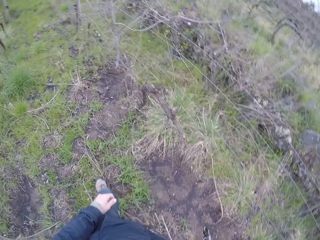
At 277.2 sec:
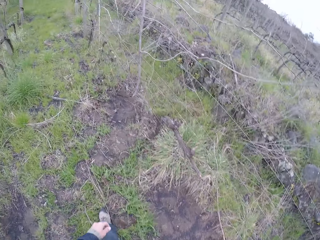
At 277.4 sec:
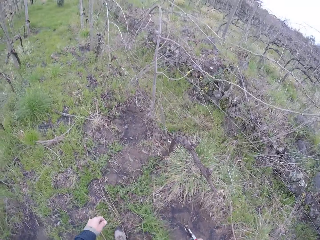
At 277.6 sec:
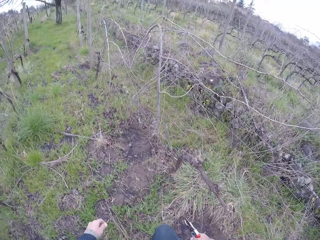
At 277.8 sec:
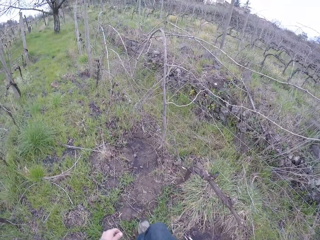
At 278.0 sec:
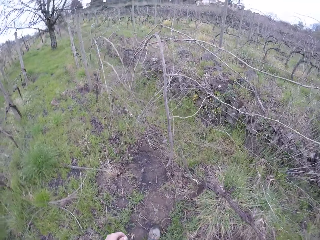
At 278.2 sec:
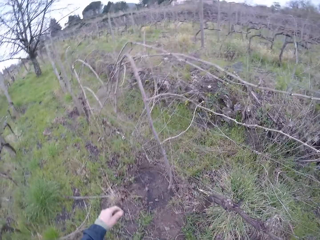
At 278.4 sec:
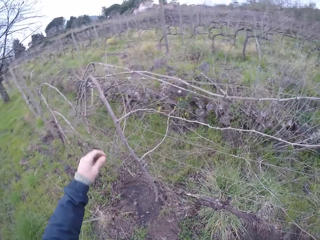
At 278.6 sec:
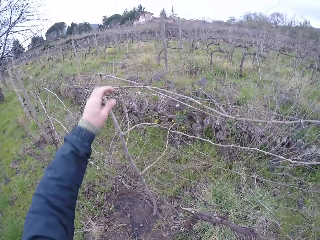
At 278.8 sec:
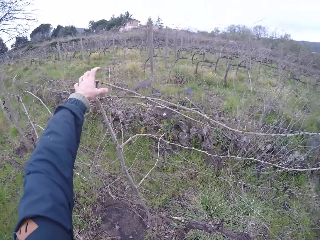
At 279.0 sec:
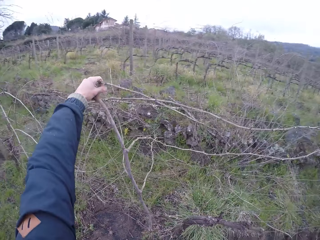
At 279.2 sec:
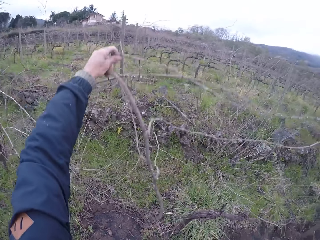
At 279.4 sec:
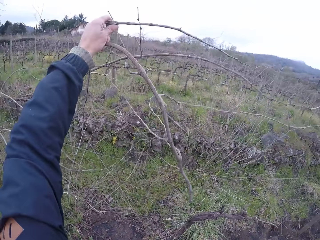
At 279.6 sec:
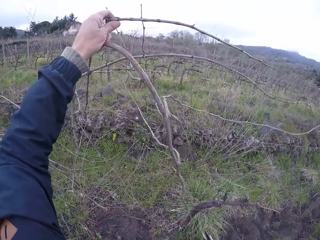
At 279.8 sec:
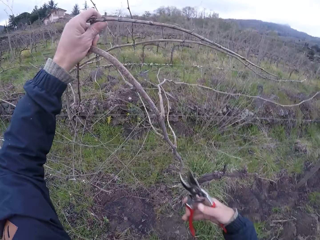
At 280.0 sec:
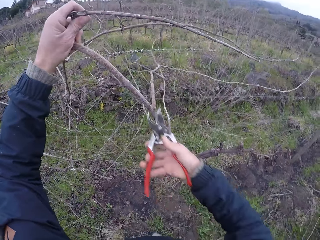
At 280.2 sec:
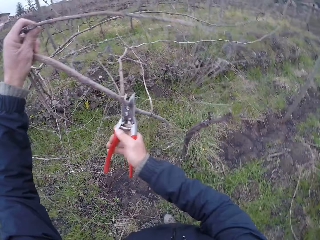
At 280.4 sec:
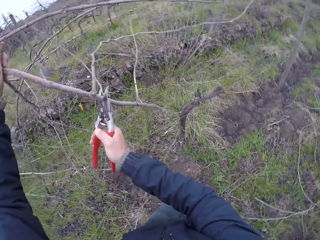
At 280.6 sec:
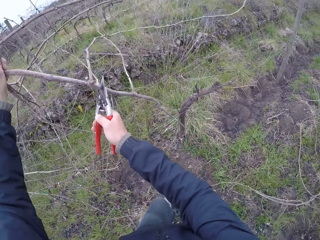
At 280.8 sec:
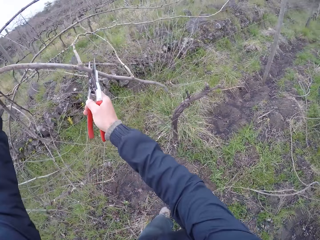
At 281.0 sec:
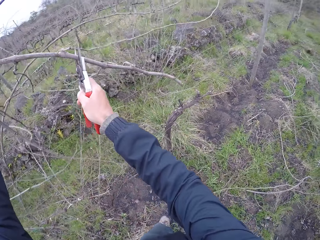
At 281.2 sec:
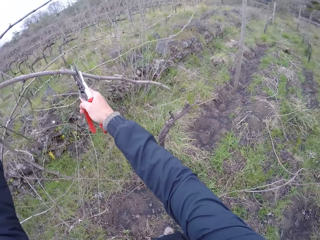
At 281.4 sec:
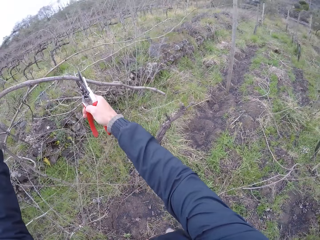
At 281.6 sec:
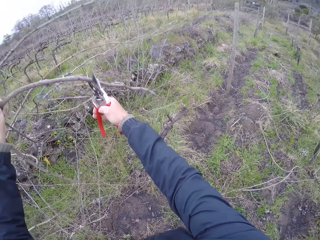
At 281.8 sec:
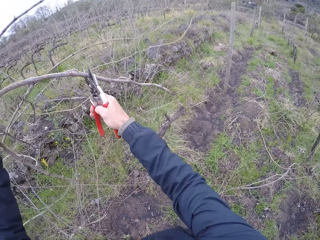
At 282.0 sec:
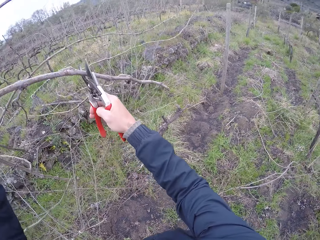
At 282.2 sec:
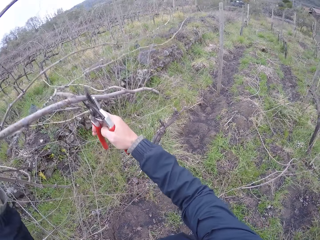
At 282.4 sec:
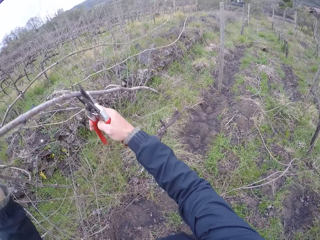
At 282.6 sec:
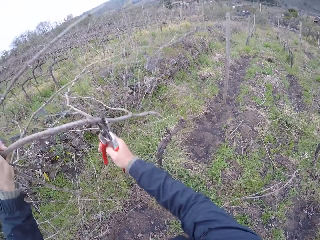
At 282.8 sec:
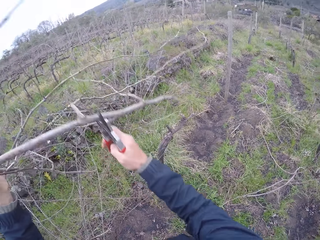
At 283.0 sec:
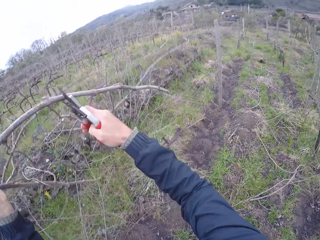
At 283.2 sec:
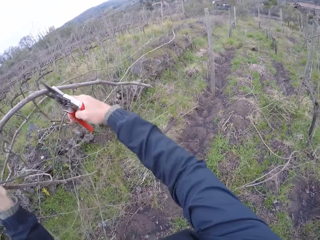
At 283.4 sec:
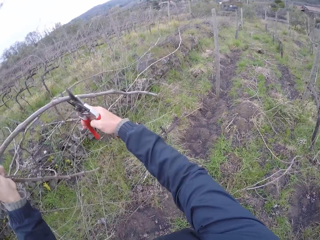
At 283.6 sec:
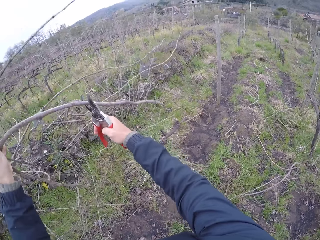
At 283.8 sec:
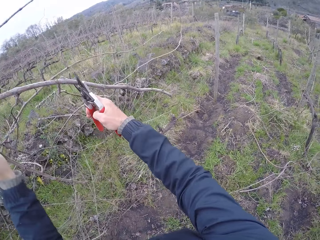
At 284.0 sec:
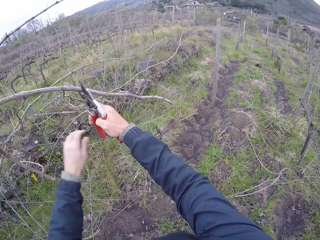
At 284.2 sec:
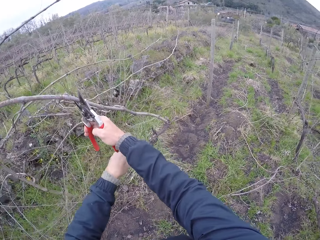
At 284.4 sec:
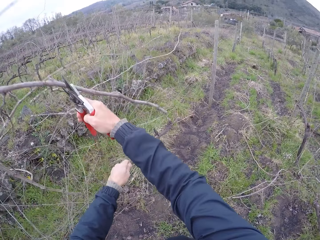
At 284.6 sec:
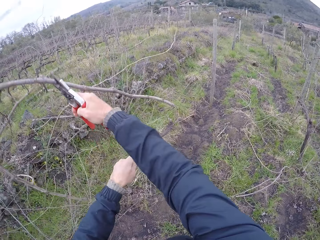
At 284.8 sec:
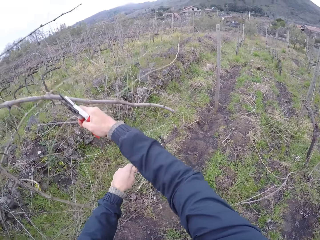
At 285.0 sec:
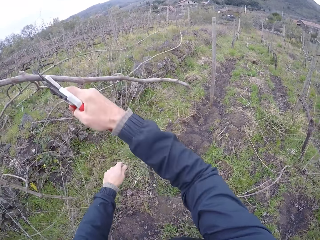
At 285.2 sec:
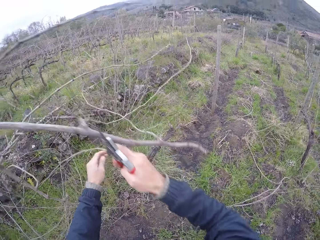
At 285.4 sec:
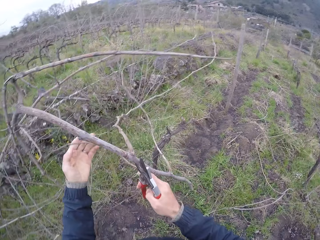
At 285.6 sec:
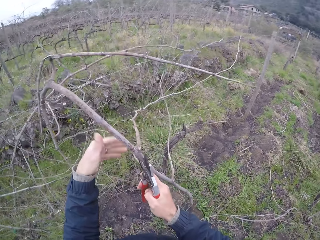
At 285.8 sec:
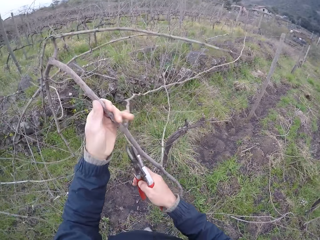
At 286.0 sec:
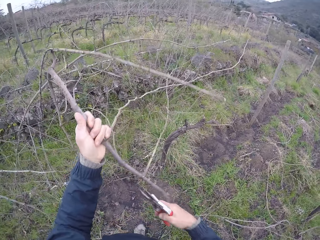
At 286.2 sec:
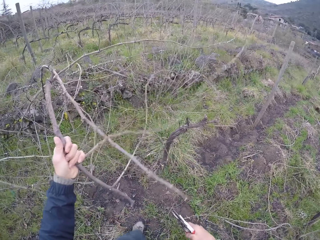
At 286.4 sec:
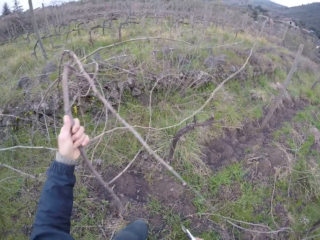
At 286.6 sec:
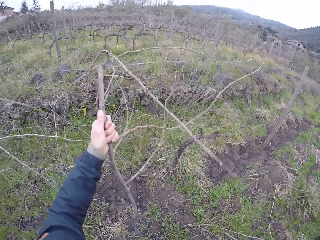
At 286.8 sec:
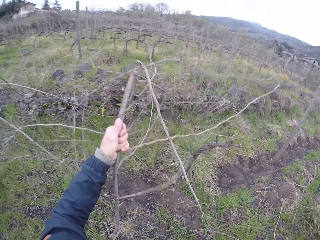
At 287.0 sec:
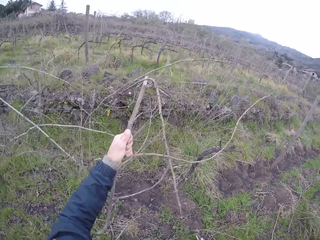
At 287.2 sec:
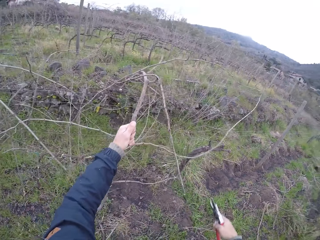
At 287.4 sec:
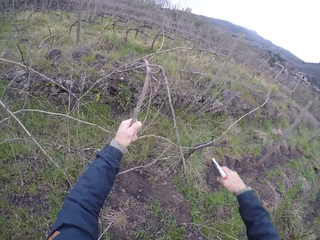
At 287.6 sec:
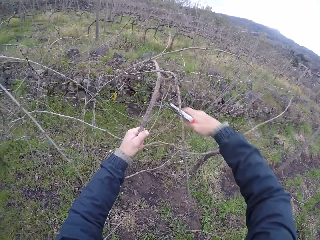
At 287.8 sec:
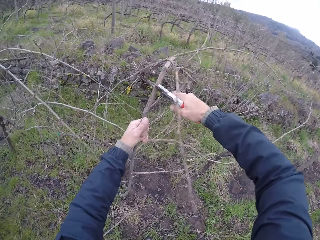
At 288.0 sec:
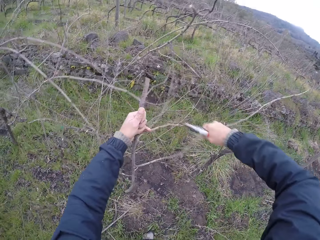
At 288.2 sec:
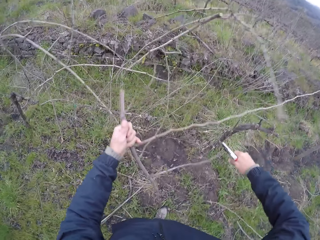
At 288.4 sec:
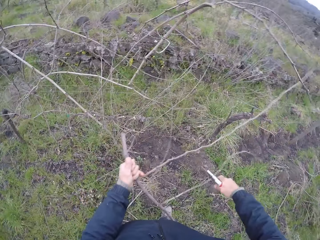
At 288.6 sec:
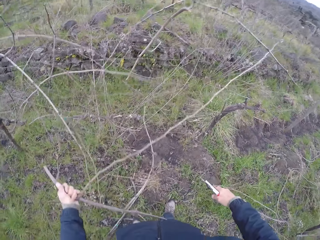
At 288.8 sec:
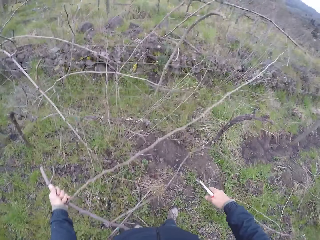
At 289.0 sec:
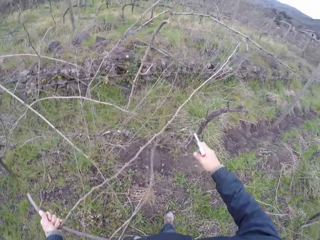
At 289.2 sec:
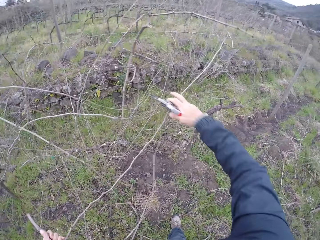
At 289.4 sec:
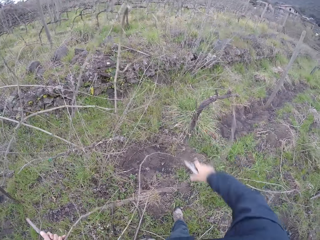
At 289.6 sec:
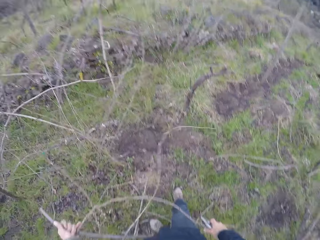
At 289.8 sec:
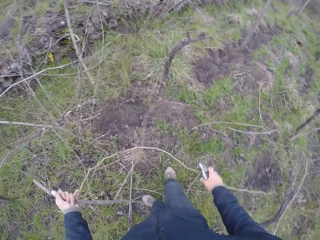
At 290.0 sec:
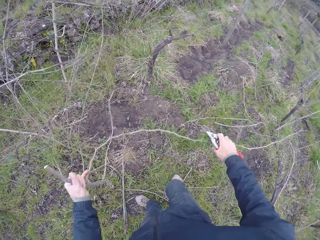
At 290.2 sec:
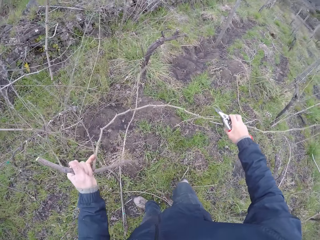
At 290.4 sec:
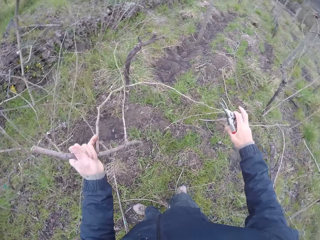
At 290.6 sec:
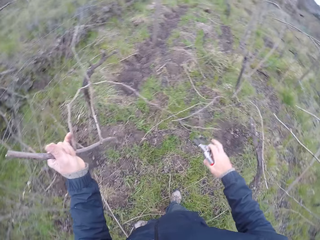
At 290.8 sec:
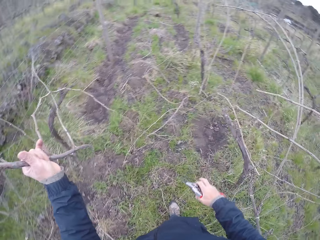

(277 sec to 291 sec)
The camera wearer pulls a twig on the wire fence with his left hand. He picks a tree branch. He holds the tree branch with his left hand. He cuts the tree branch with the pliers with his right hand. He pulls the tree branch from the wire with his right hand.

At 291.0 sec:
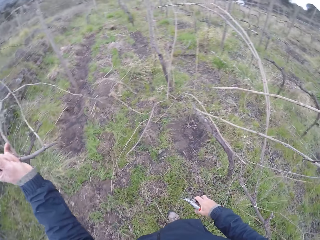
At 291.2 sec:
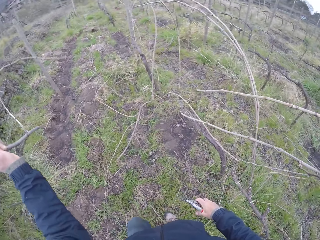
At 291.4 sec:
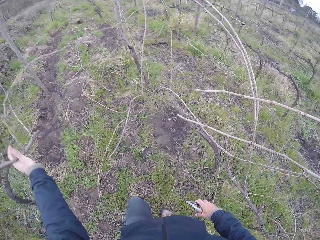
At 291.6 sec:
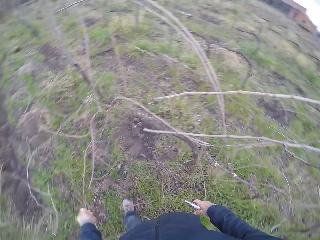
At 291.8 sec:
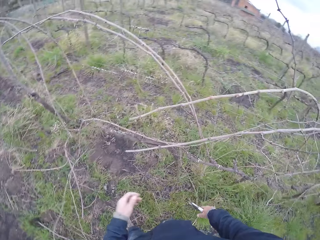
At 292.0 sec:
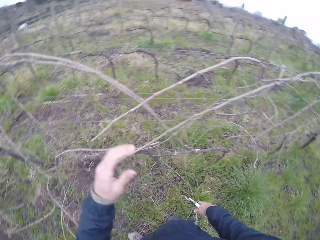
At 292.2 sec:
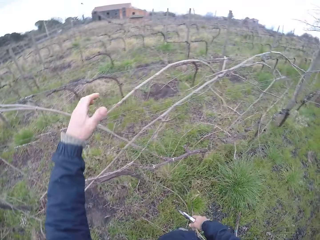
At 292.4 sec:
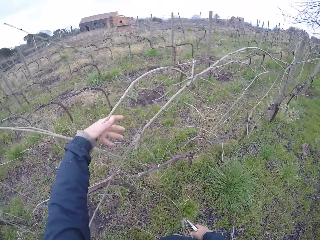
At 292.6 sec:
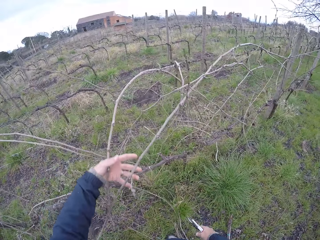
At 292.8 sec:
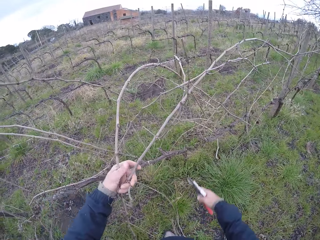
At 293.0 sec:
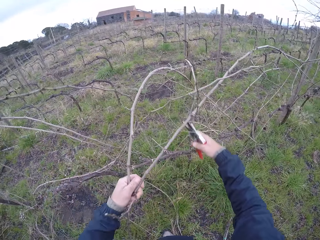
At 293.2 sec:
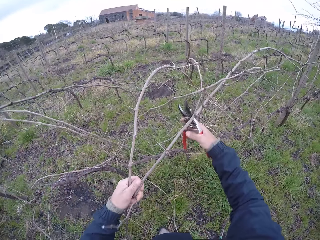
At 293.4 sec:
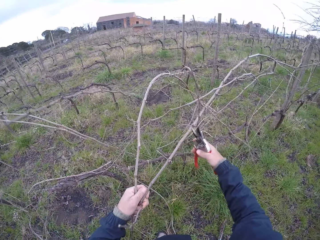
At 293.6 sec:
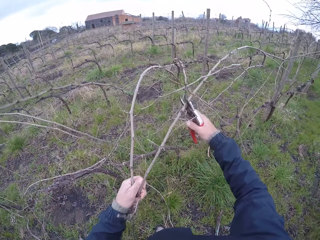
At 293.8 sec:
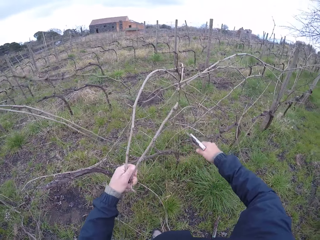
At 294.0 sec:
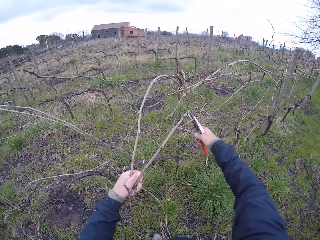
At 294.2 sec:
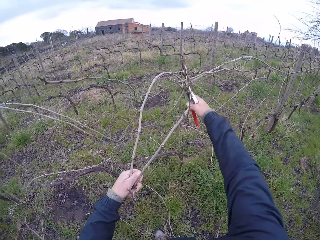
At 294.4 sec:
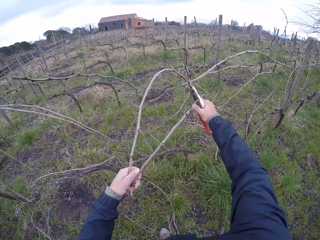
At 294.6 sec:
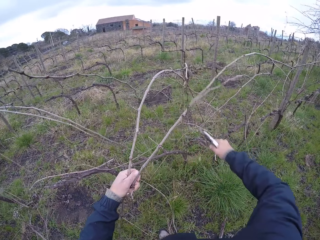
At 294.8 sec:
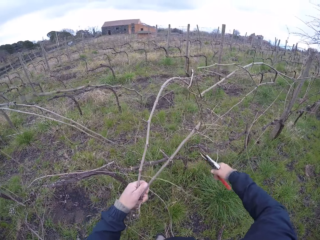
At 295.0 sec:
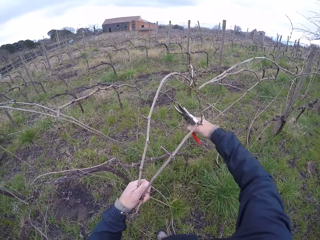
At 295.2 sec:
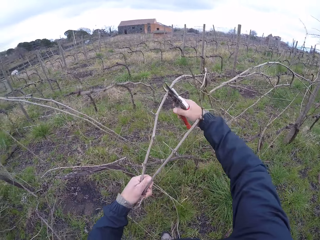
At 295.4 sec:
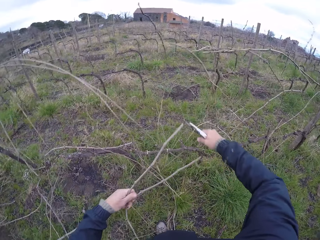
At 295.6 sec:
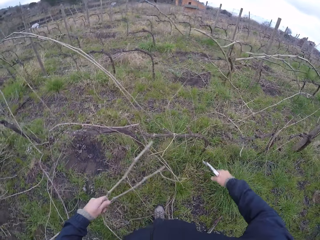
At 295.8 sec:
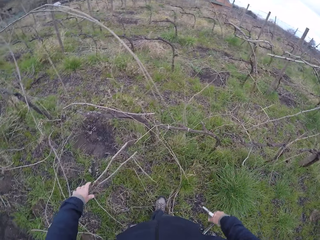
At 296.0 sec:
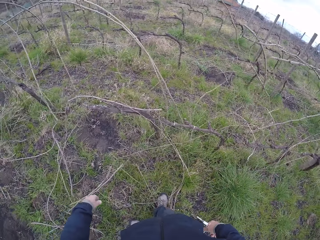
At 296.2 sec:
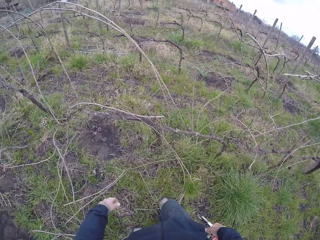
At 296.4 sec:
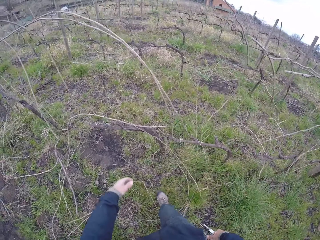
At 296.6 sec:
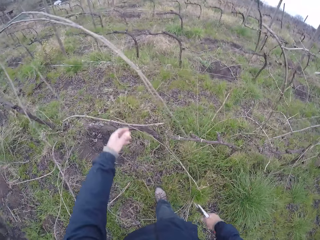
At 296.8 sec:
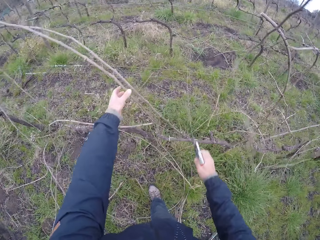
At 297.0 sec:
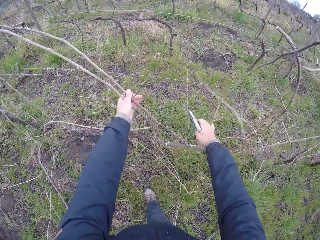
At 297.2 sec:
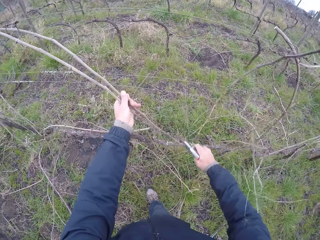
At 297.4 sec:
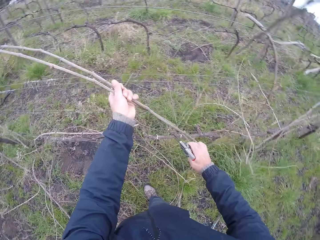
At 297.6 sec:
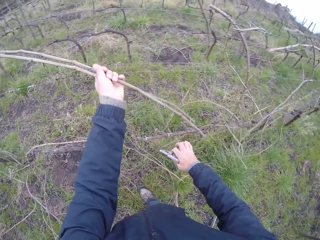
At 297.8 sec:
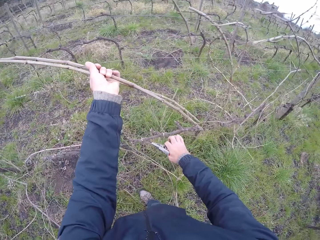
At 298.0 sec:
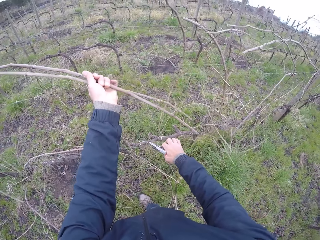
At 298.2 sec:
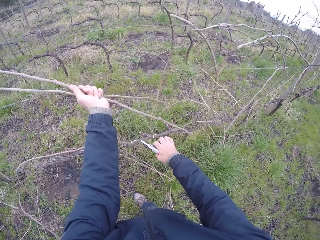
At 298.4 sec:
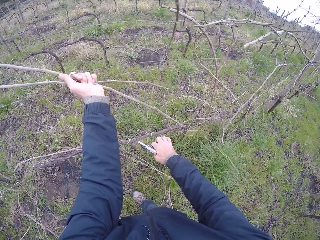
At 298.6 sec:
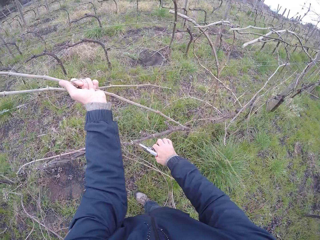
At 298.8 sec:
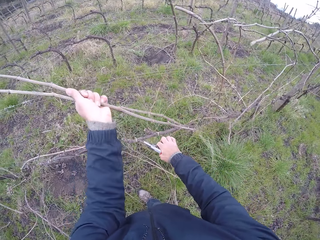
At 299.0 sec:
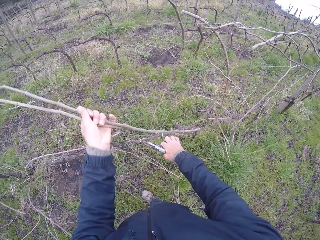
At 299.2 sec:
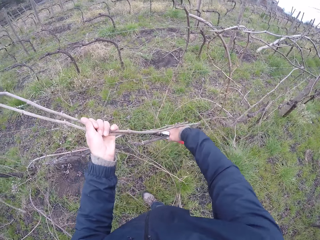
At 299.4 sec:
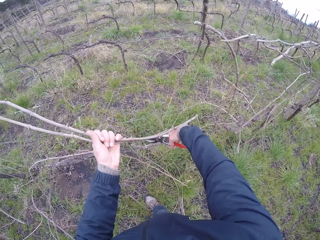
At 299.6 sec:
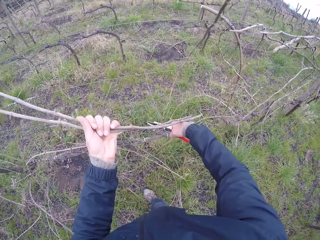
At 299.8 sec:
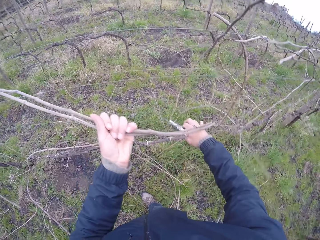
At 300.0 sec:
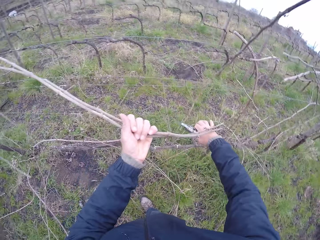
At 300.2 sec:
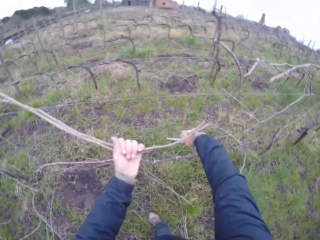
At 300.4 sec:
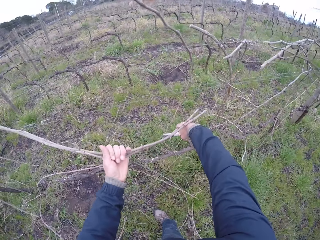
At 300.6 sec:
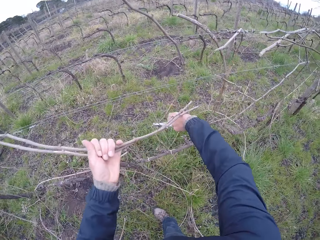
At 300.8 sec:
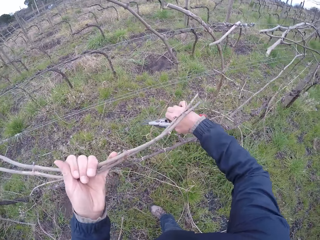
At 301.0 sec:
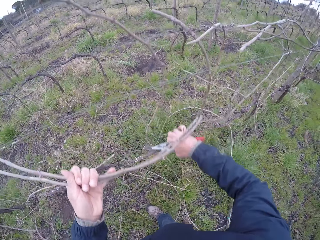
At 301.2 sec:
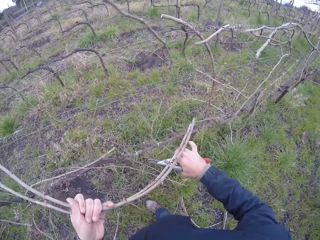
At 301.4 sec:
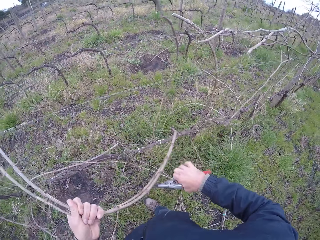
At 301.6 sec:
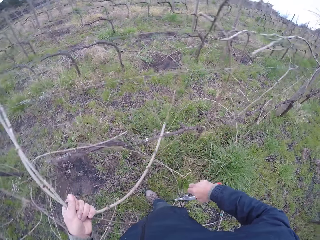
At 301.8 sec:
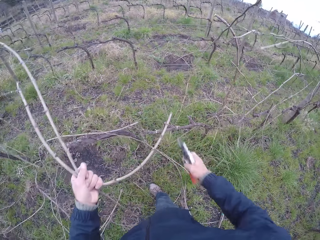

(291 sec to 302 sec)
The camera wearer drops the tree branch on the ground with his left hand. He throws the twig on the ground. He holds the tree branch with his left hand. He cuts the tree branch with the pliers with his right hand. He drops the tree branch on the ground with his left hand. He throws the twigs on the ground. He holds the tree branch with his left hand. He tries to remove the twigs from the fence.
